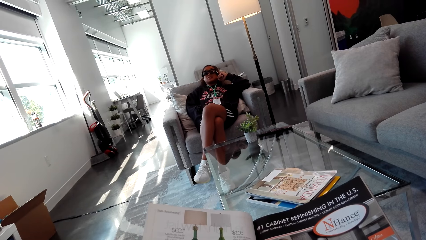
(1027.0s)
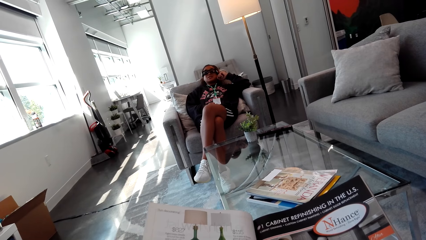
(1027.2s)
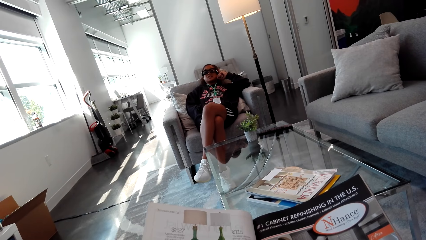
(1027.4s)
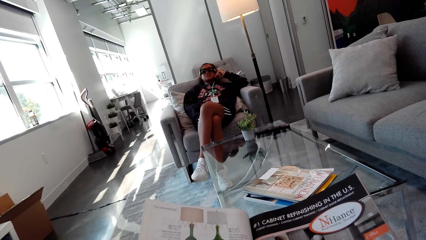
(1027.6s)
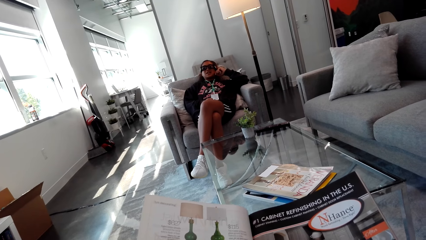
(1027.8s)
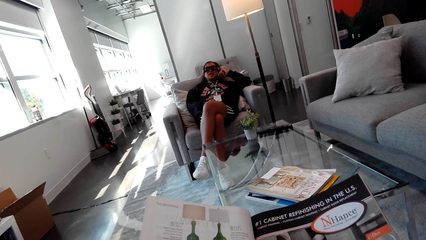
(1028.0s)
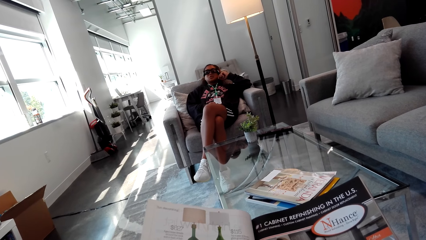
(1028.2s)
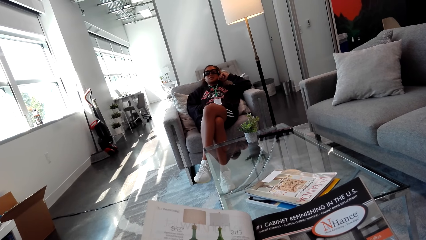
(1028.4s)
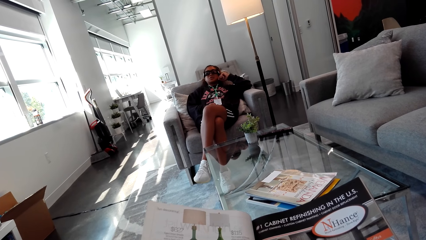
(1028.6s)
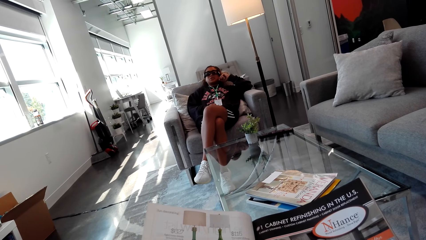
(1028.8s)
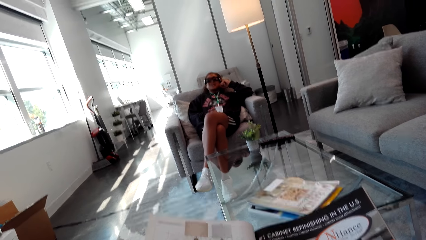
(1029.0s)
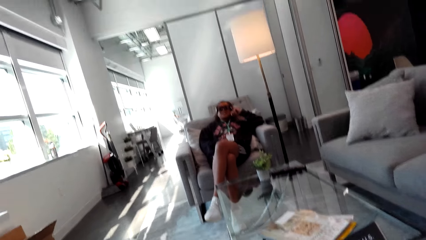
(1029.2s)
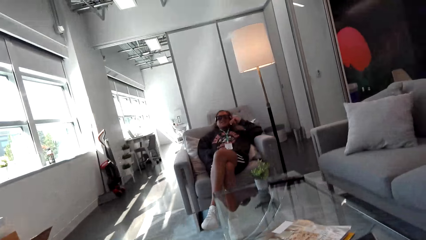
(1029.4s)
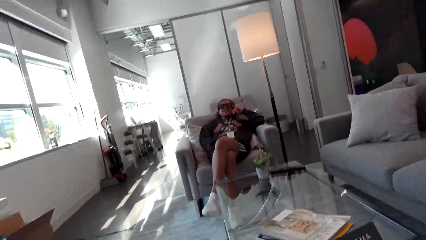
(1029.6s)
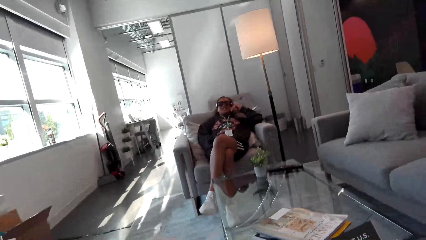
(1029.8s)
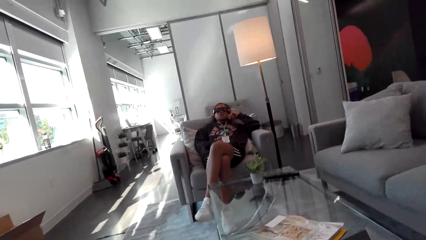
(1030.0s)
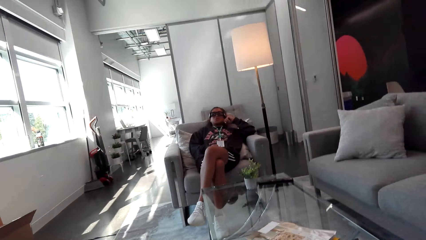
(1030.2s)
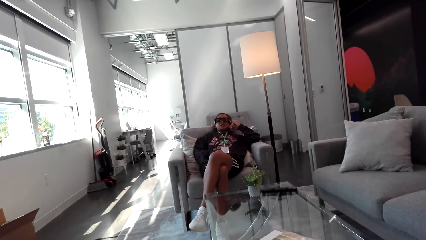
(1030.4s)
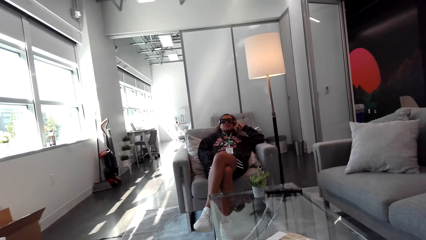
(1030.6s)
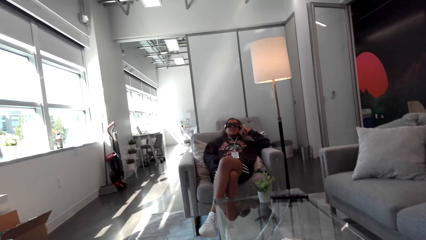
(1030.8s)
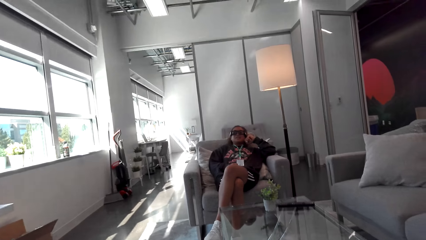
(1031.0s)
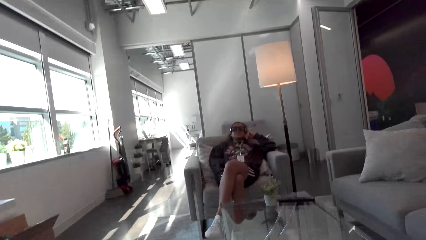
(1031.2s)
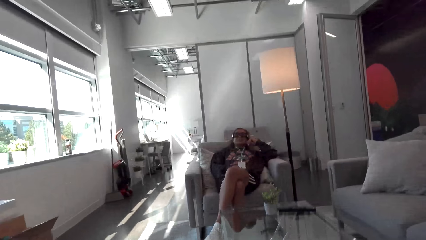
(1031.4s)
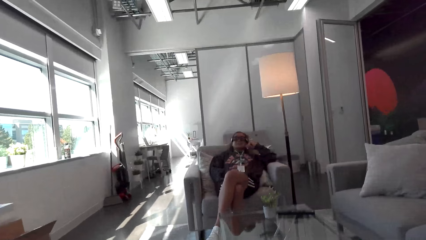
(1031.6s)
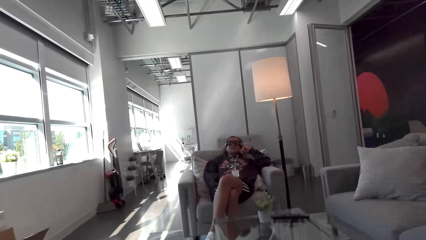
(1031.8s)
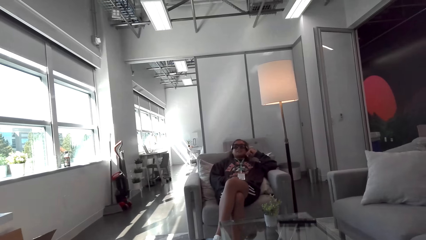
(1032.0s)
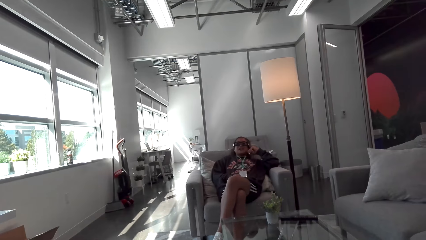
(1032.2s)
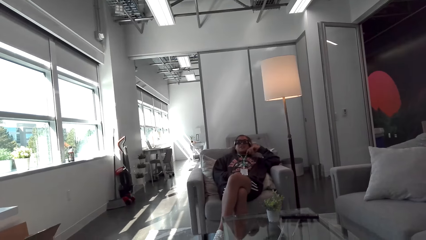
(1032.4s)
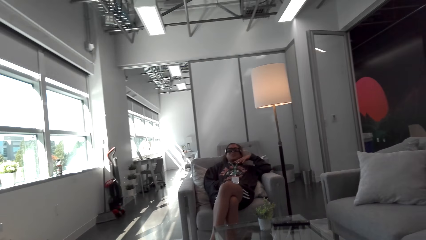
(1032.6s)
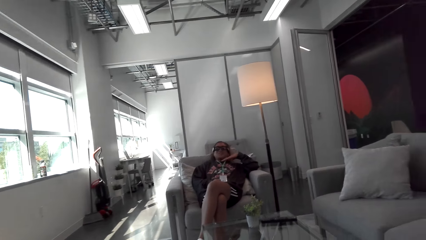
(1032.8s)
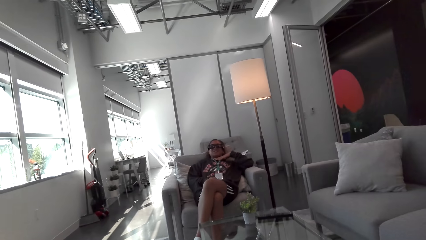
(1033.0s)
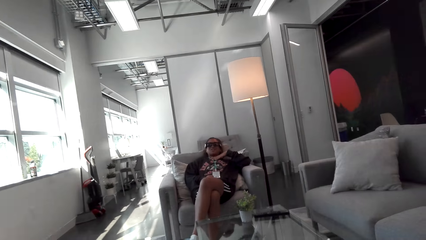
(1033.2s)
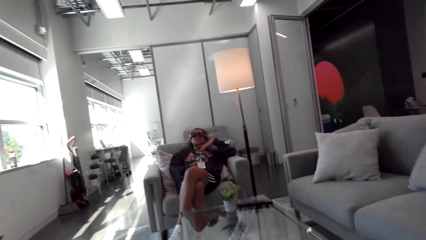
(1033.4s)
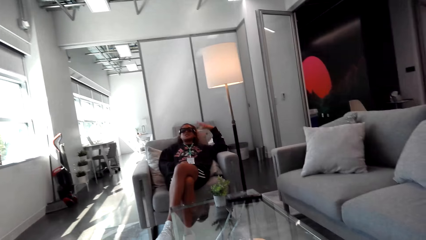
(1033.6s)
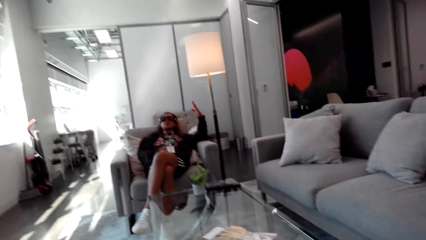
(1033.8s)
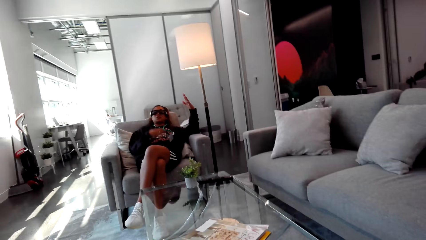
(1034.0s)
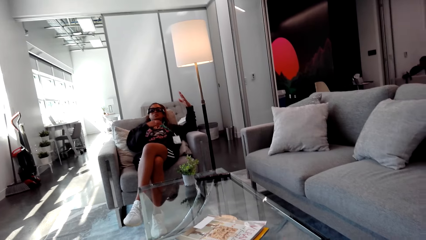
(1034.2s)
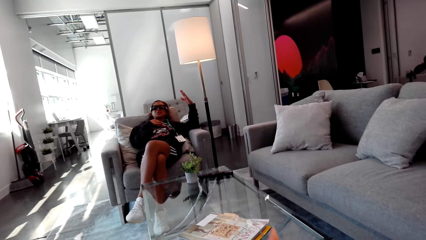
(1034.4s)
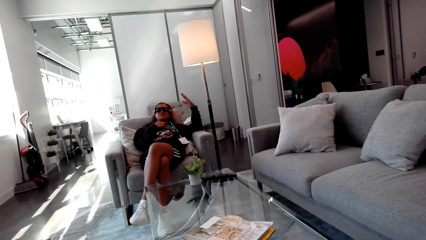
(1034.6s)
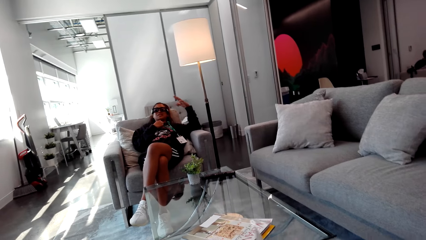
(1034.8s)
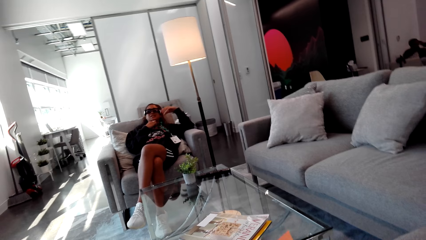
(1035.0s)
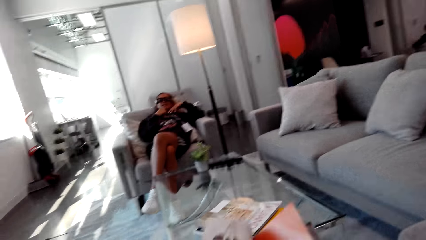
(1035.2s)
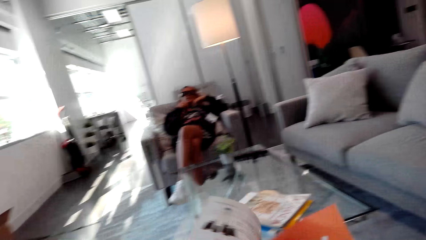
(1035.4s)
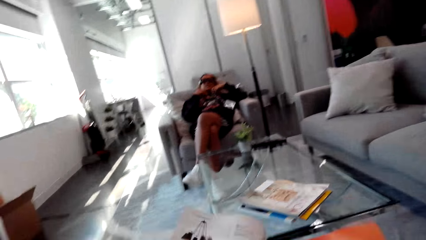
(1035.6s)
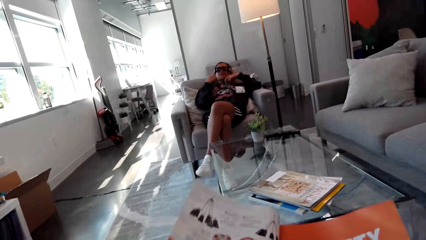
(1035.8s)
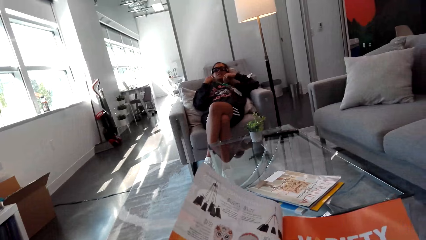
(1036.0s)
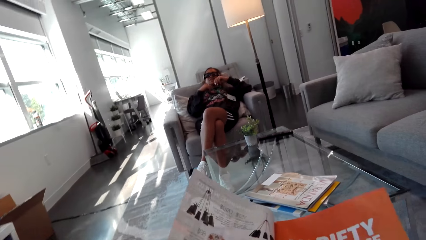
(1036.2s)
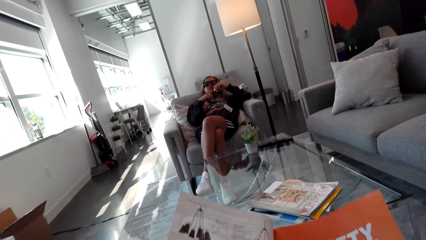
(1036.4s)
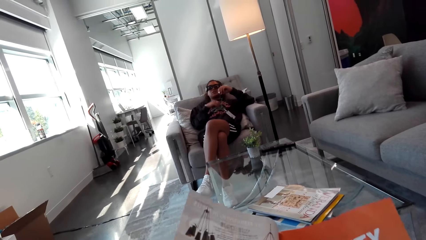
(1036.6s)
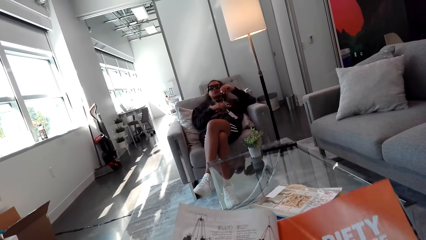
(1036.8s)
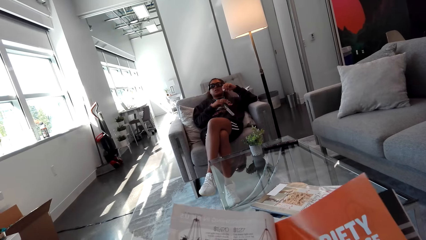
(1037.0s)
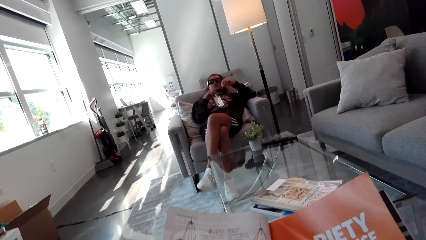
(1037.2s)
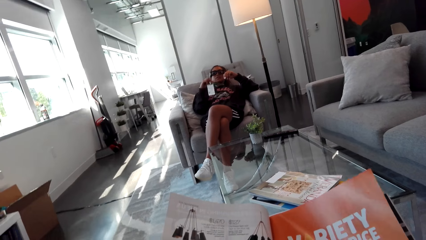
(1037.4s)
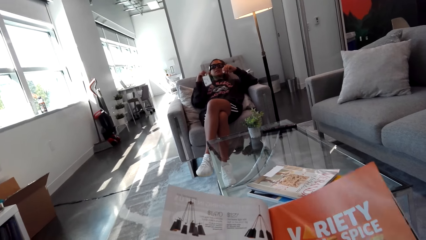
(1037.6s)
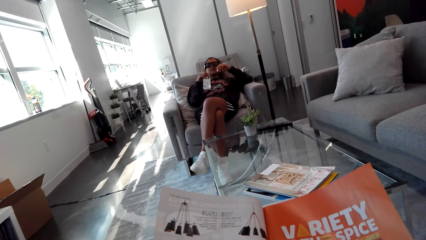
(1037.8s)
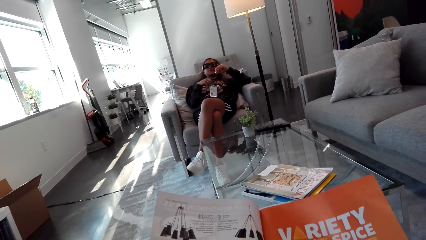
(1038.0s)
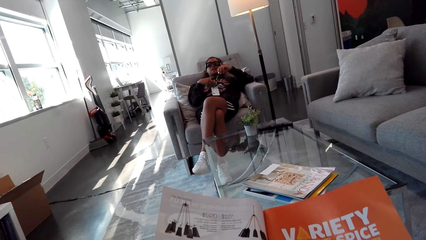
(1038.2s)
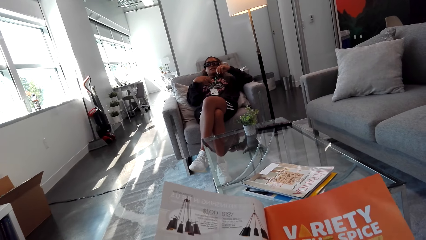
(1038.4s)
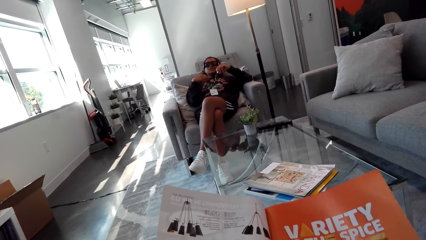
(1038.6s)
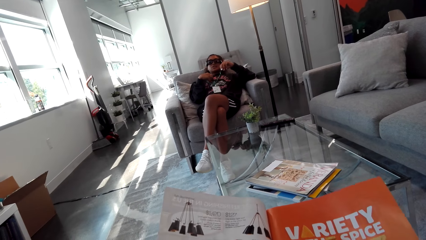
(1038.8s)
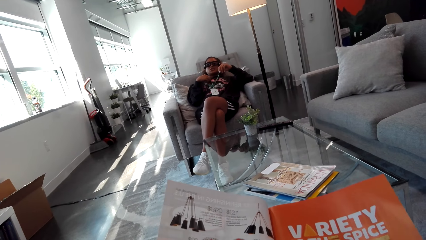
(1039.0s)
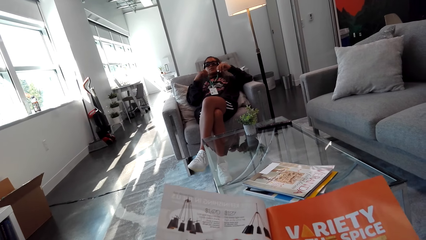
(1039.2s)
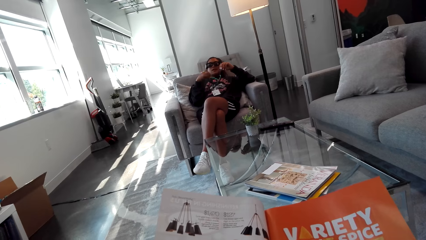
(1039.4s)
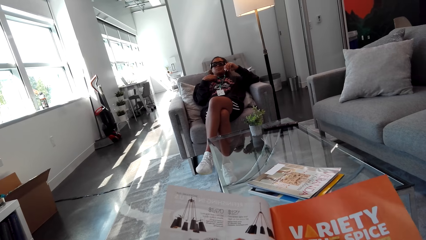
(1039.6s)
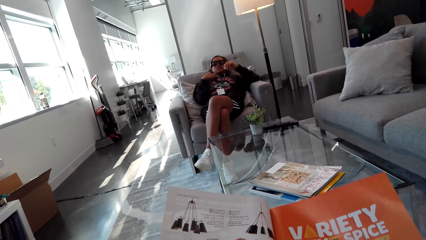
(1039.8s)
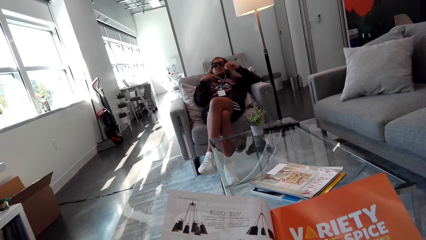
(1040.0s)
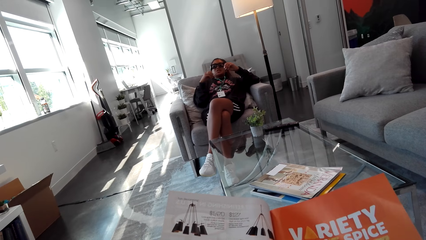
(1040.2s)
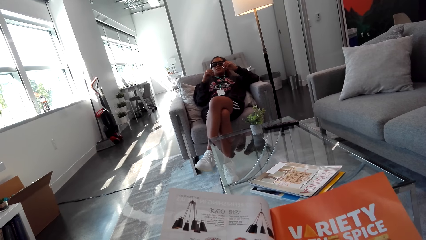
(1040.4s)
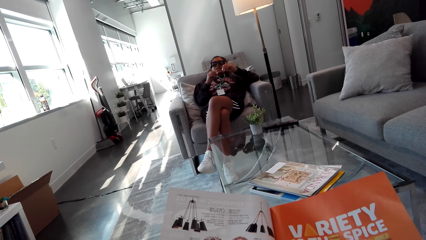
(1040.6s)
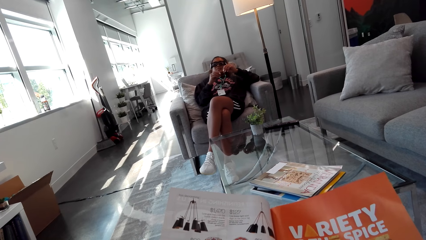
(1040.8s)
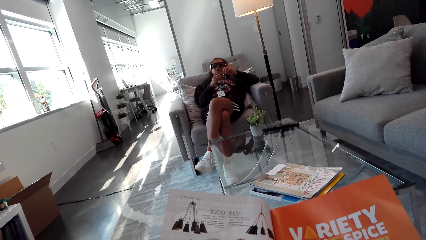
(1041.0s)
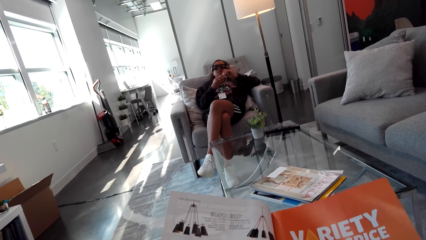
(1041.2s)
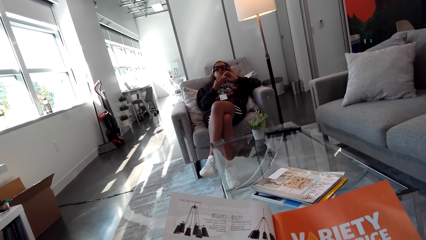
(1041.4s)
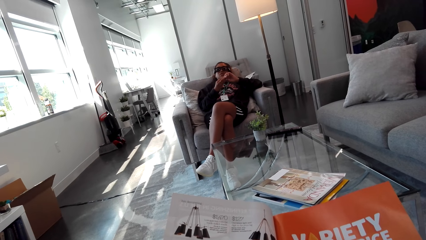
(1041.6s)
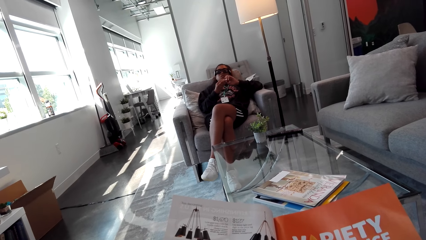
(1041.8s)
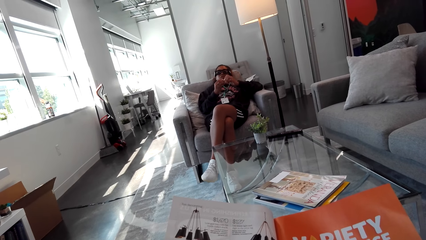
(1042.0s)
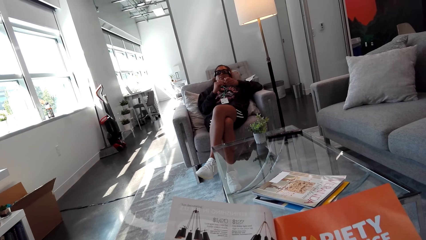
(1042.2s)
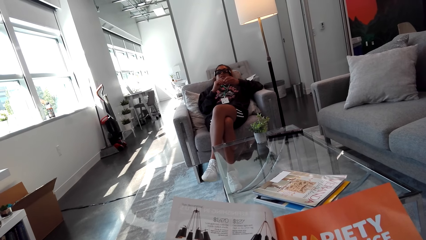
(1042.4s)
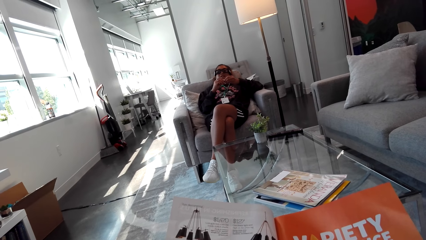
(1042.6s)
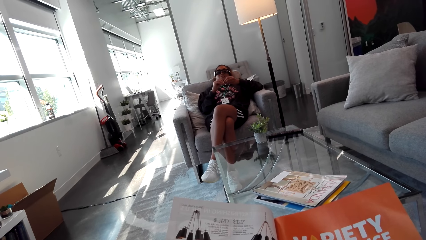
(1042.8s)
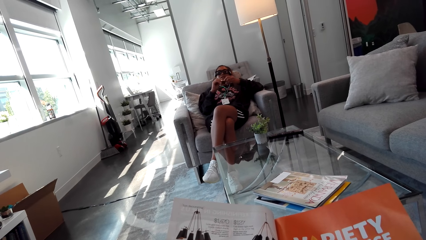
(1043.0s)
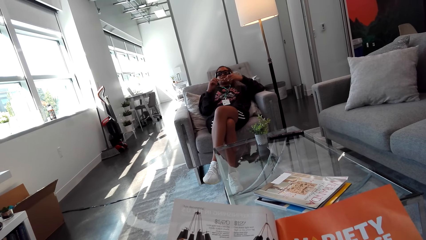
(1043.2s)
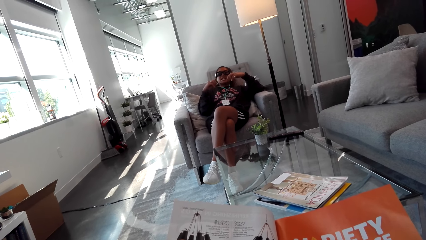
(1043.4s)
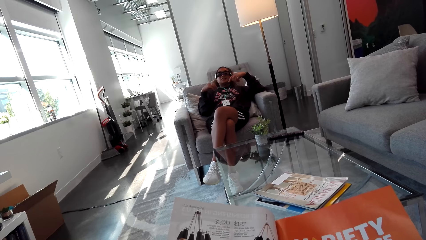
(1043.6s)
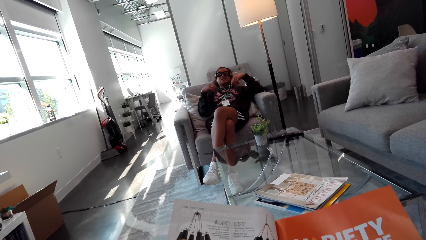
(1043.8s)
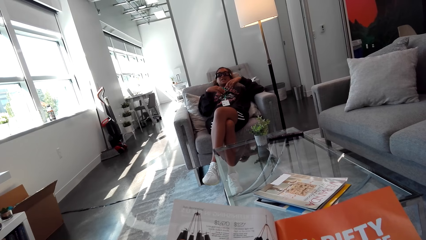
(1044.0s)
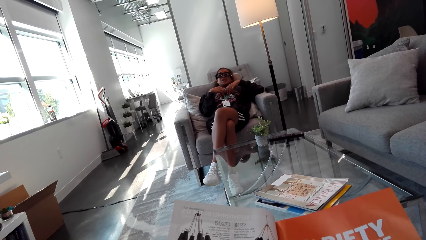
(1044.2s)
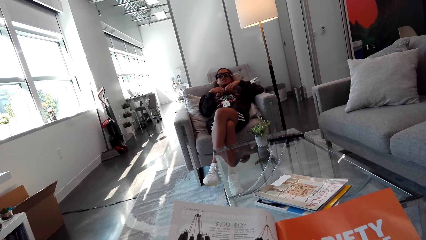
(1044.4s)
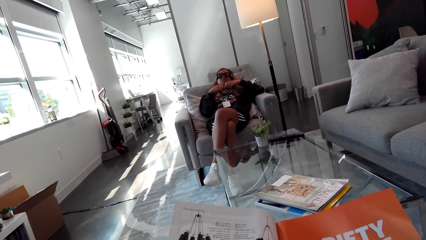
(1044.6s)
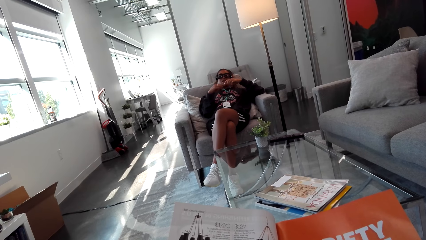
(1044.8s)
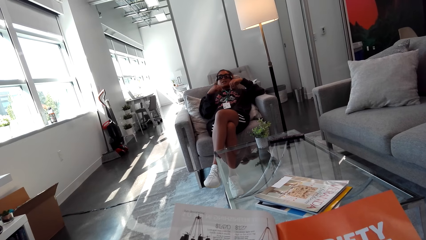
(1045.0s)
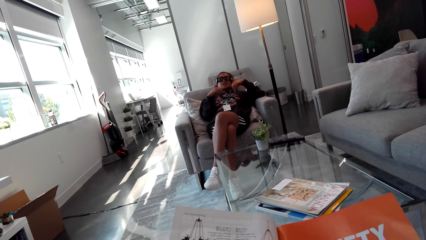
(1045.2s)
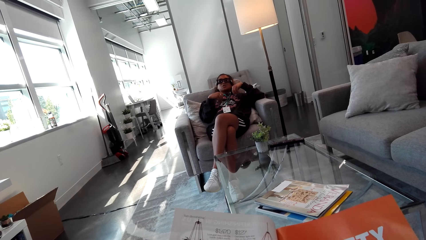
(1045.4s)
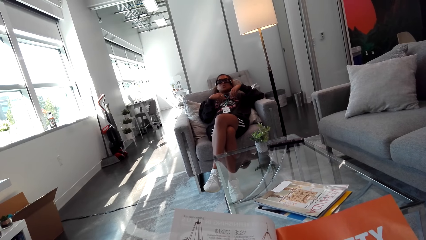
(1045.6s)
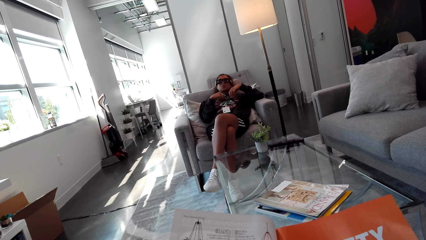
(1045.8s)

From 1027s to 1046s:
The camera wearer reads the magazine. They talk to a woman. The woman gestures with her hand. The camera wearer opens the page. They read the magazine.
